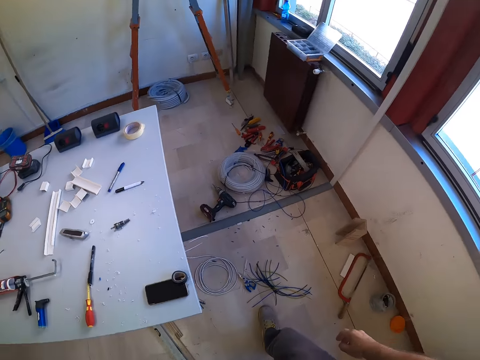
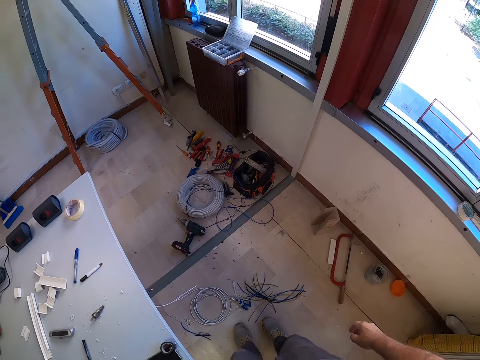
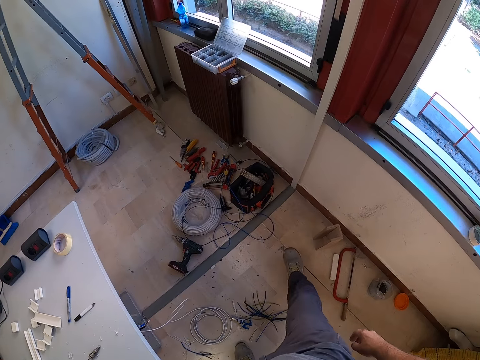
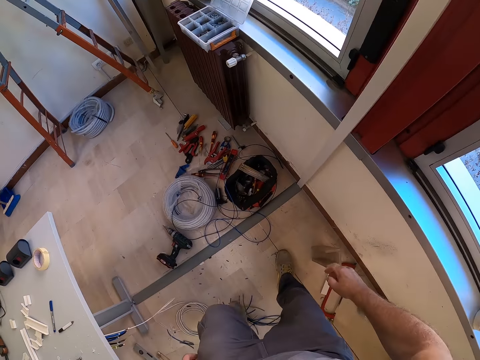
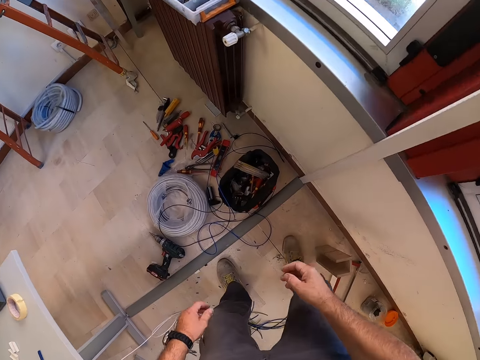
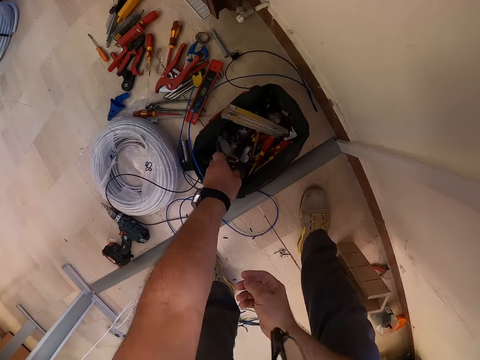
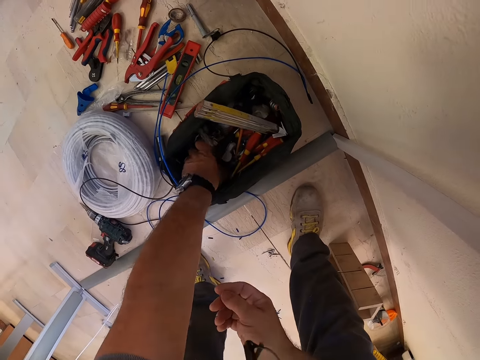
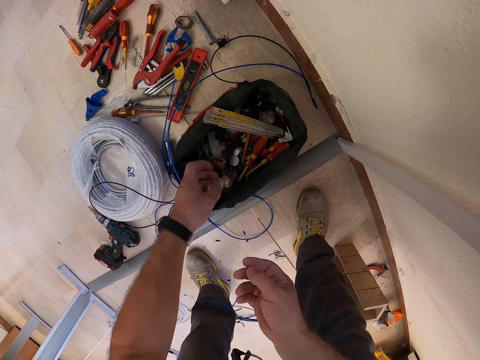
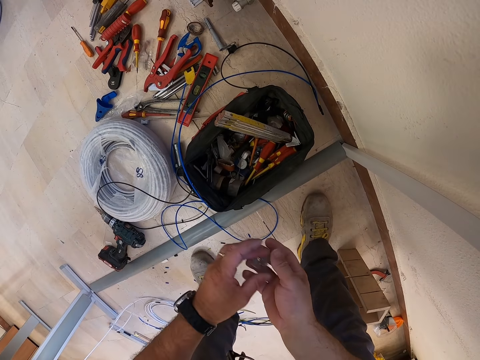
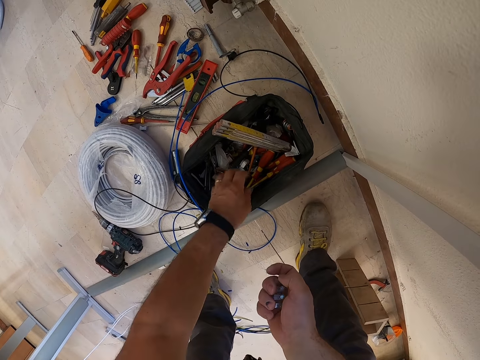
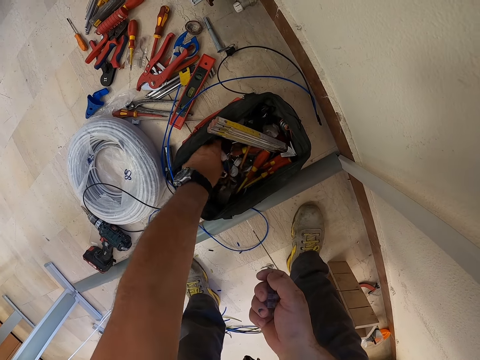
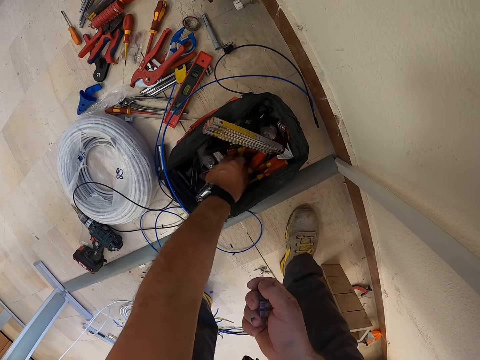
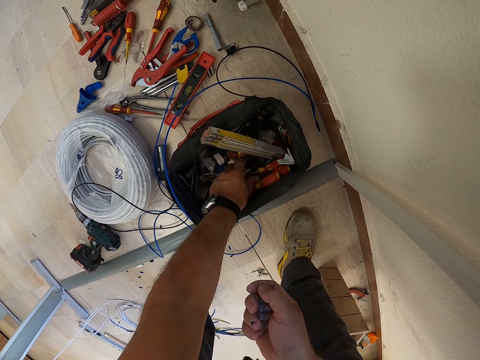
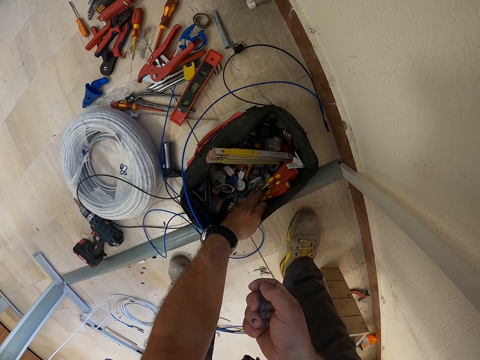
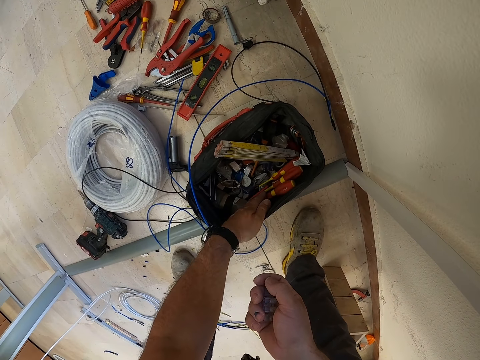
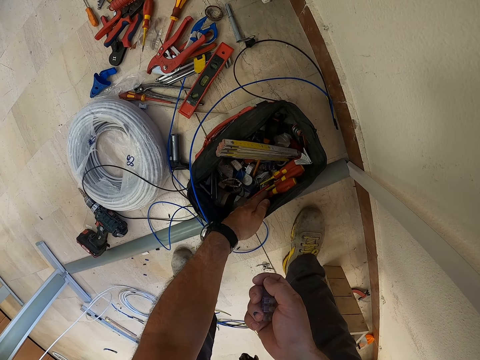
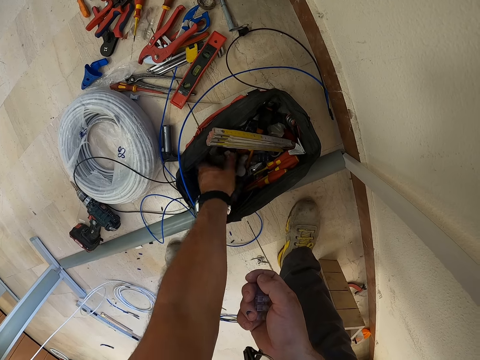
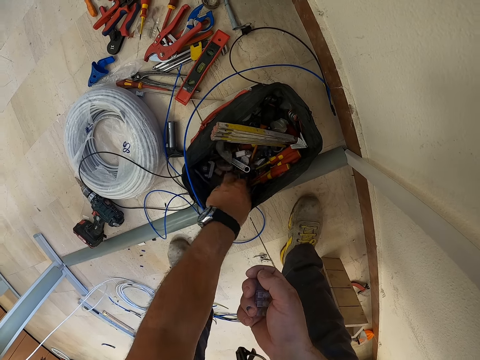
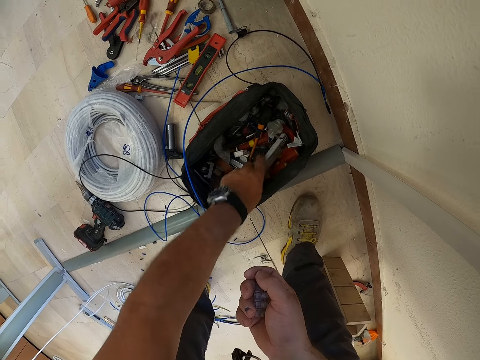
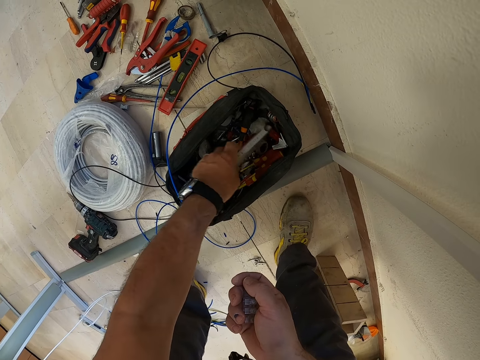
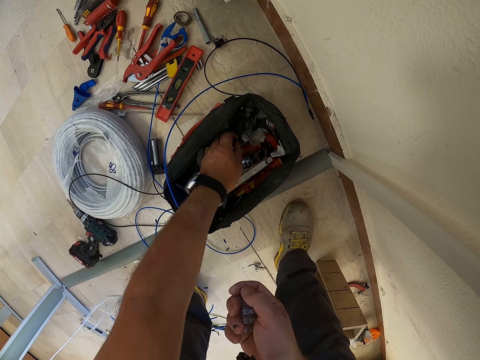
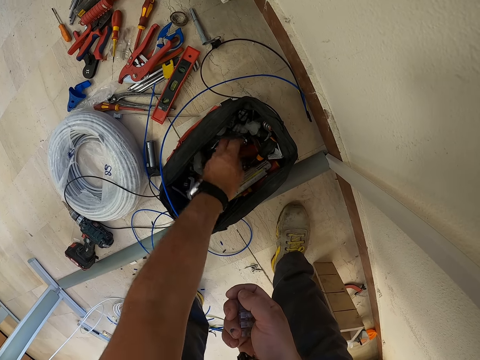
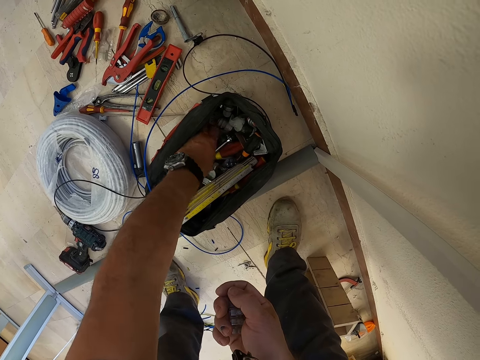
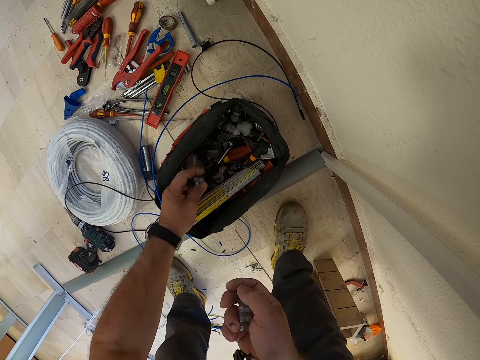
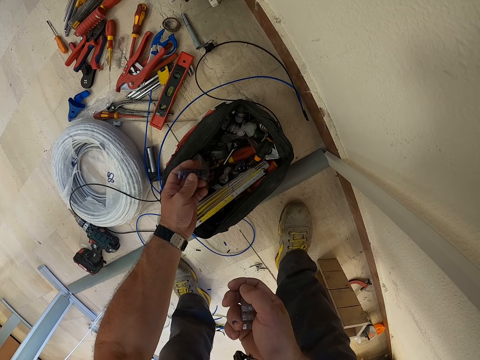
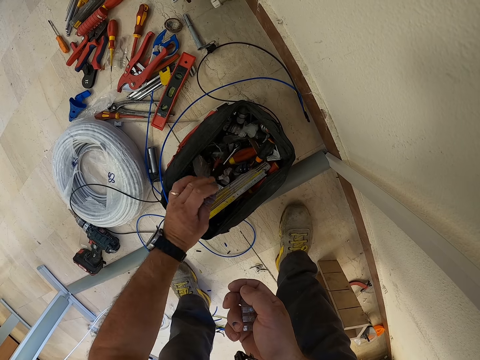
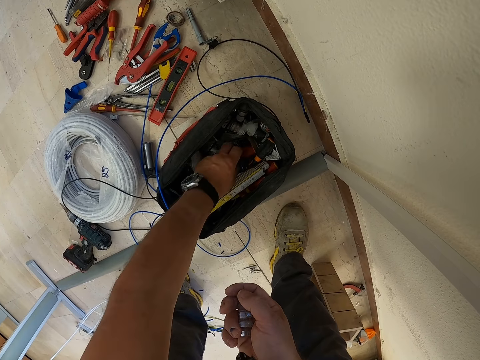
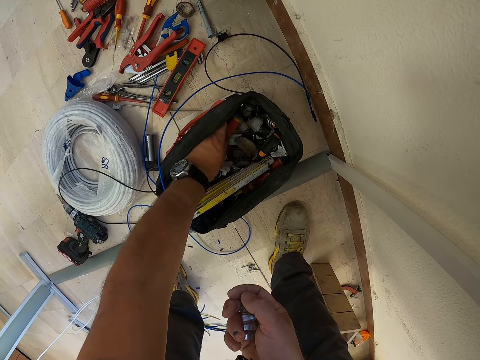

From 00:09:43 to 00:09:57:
The camera wearer walks on the floor. They select cable clips from a basket. They hold something. They pick something.

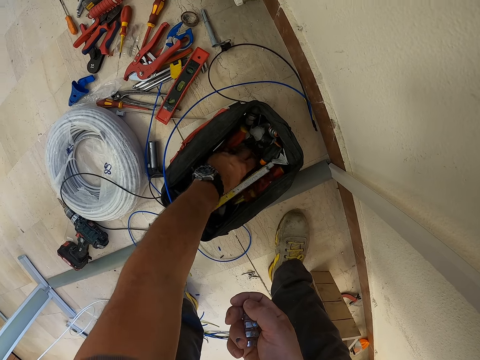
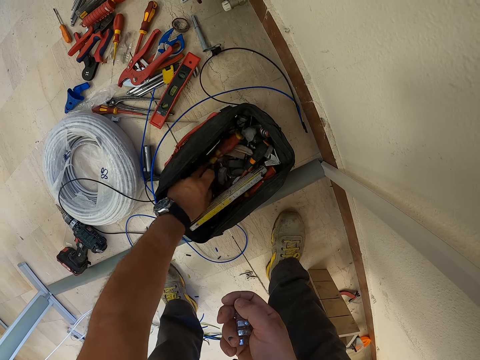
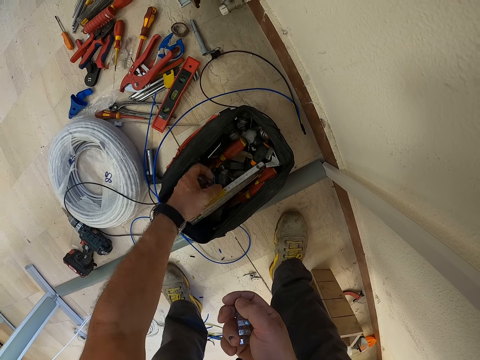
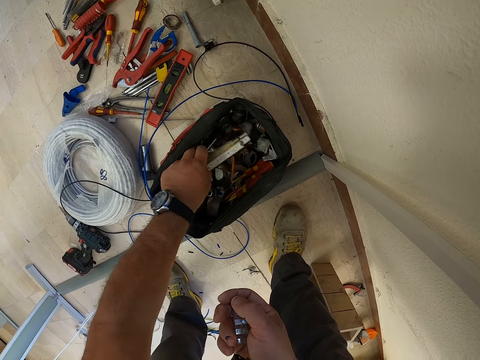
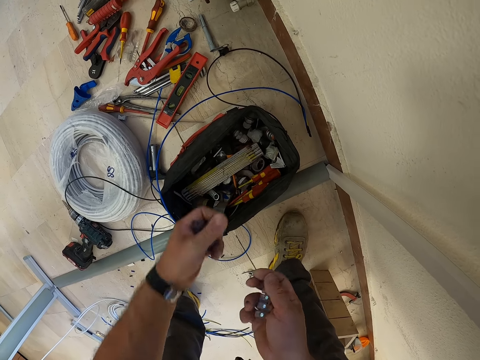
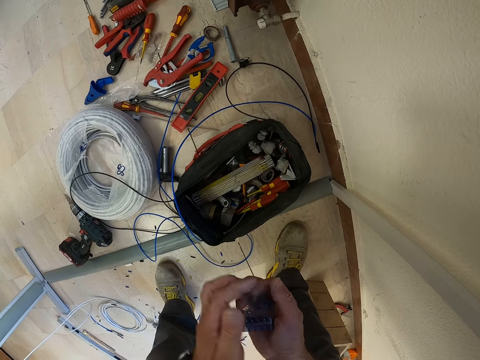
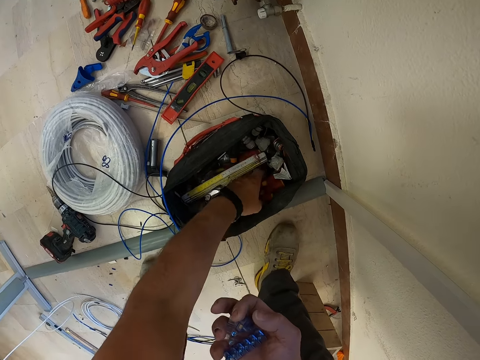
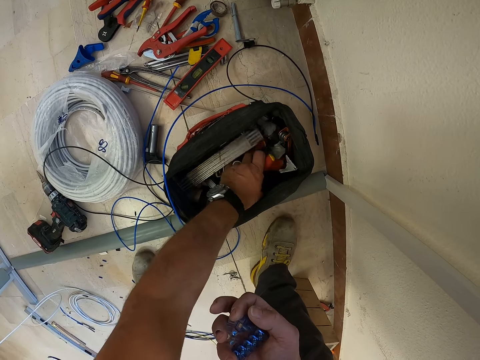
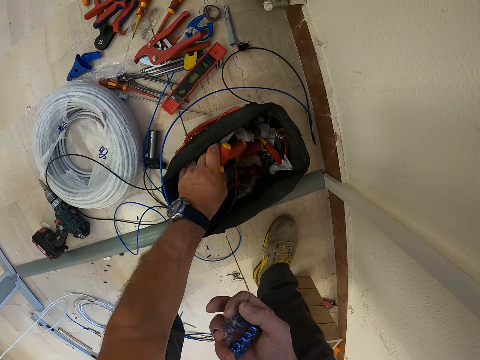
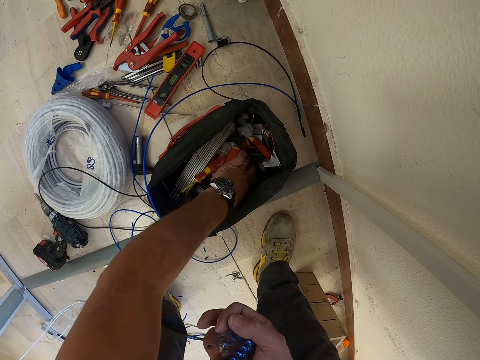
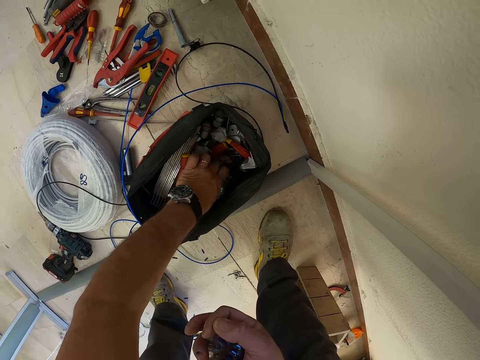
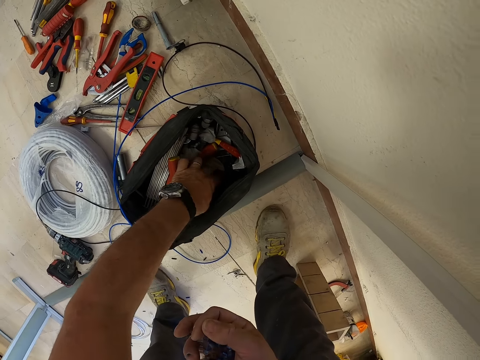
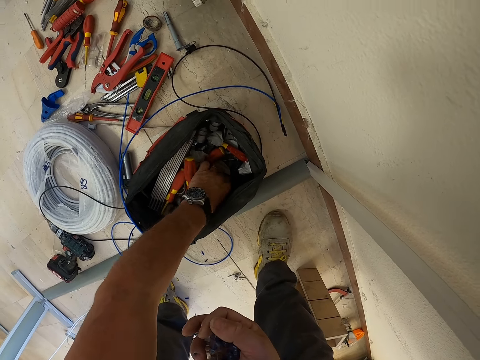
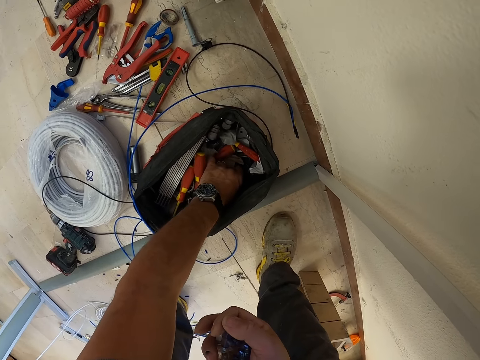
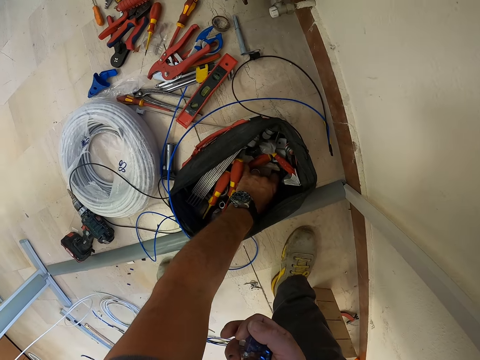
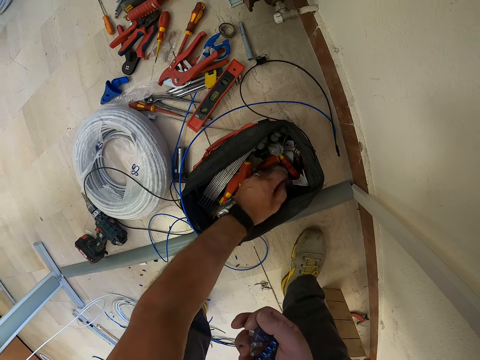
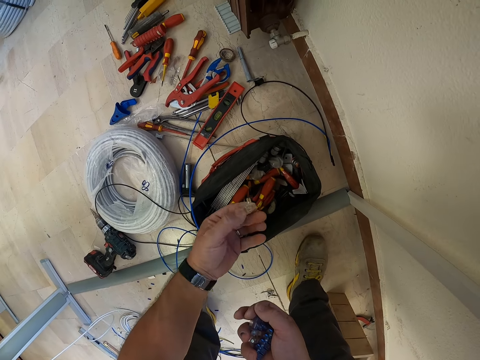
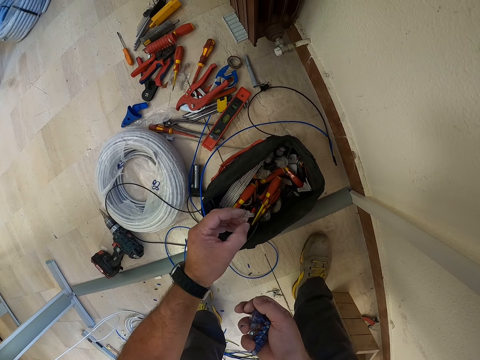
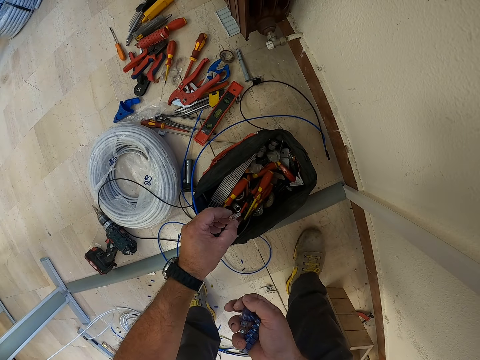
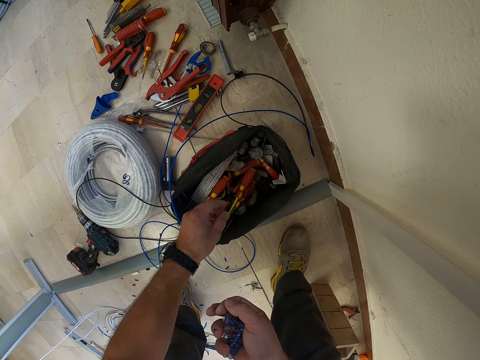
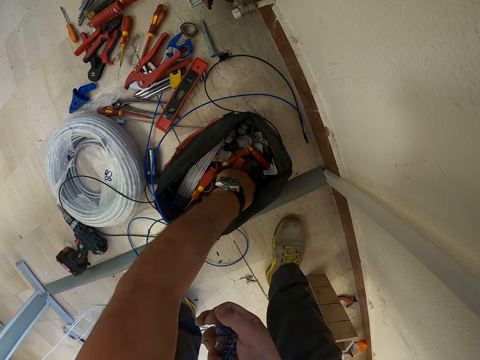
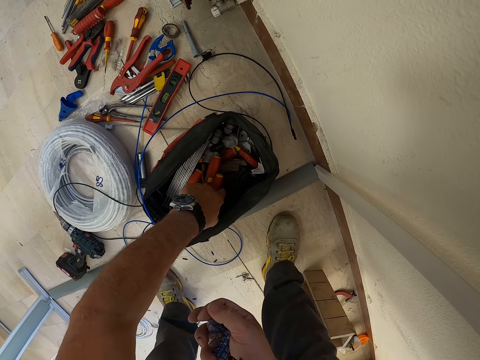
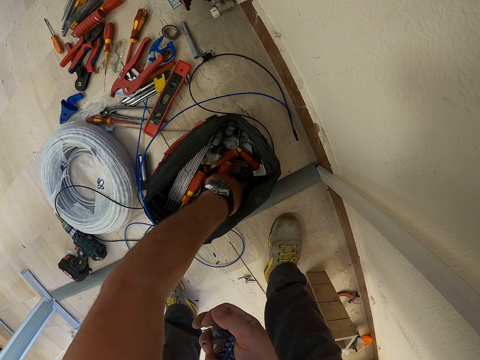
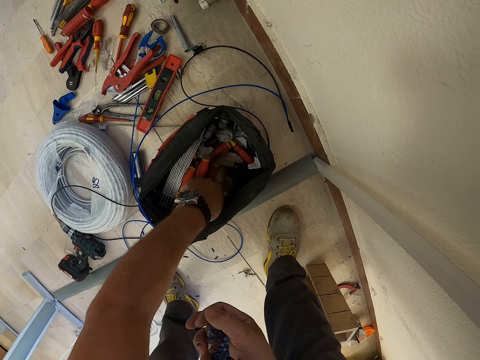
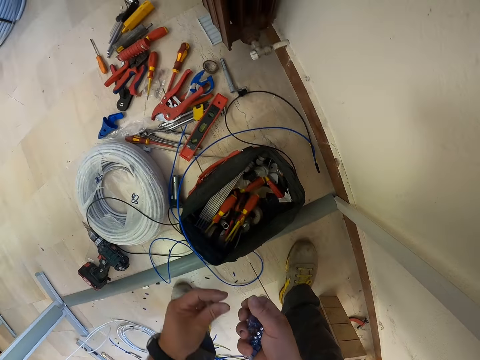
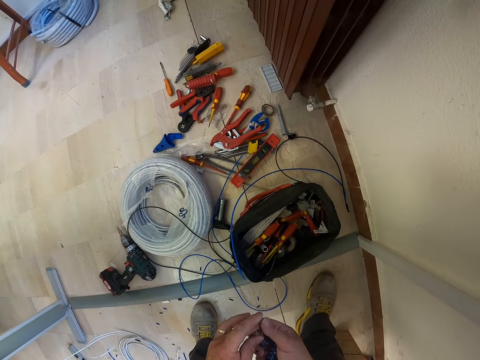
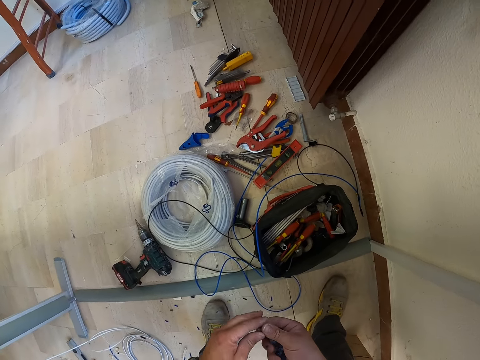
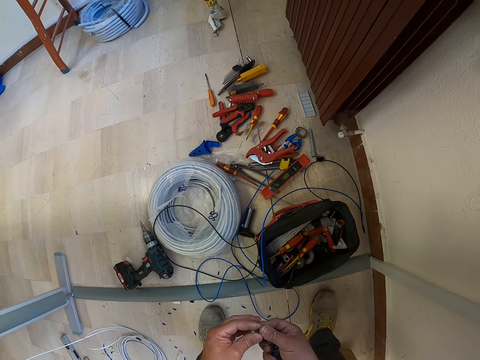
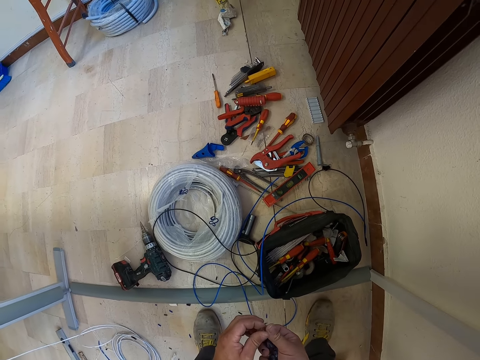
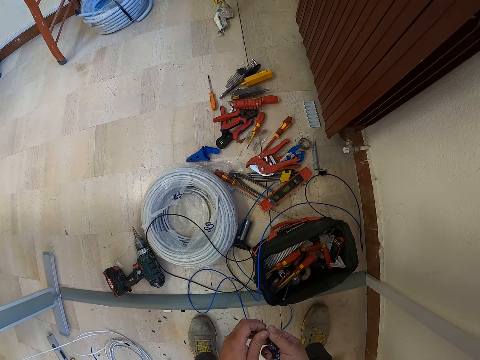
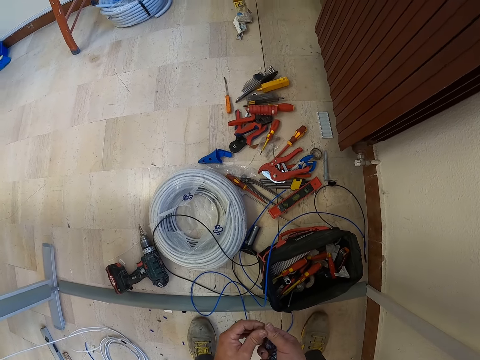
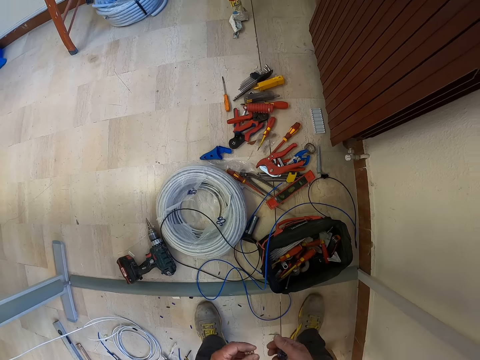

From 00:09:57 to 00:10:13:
The camera wearer holds something. They look at something on a box. They hold something. They look at something on the box. They hold something. They look at the tools.
